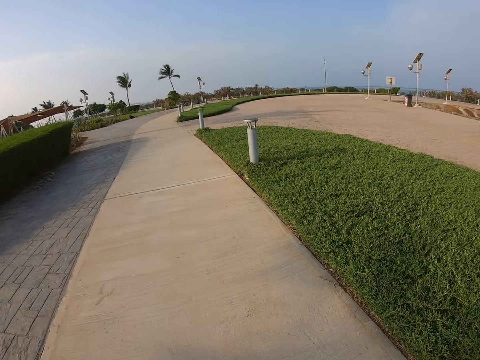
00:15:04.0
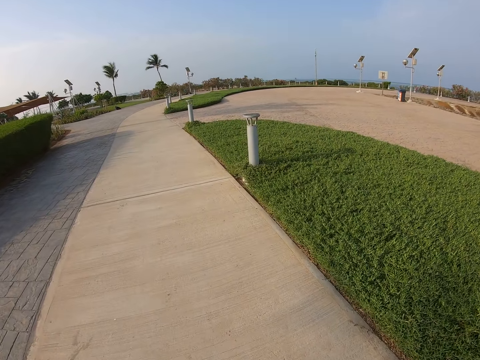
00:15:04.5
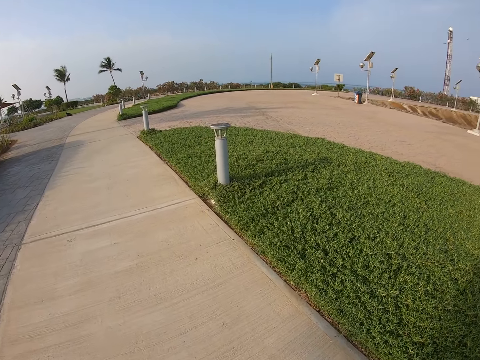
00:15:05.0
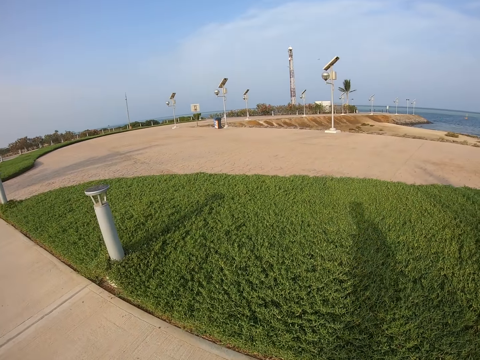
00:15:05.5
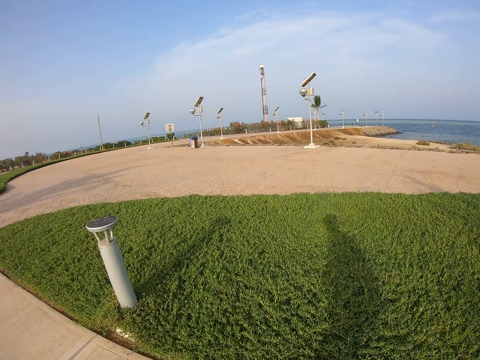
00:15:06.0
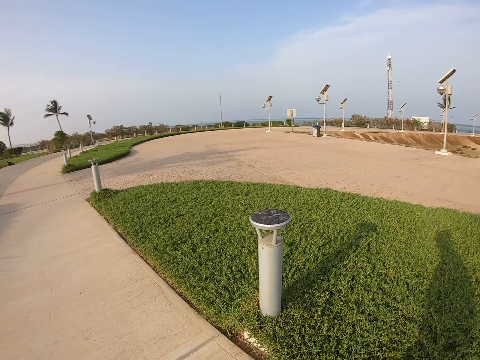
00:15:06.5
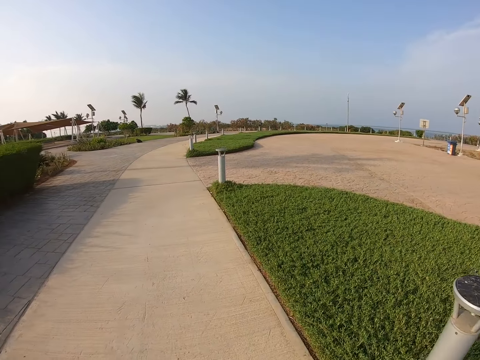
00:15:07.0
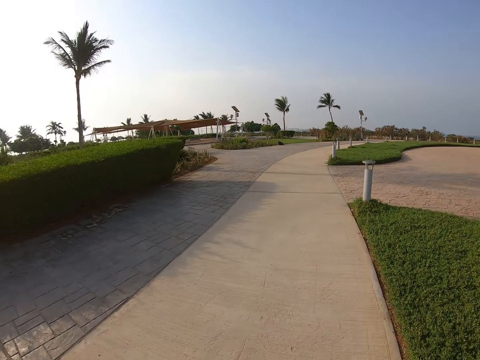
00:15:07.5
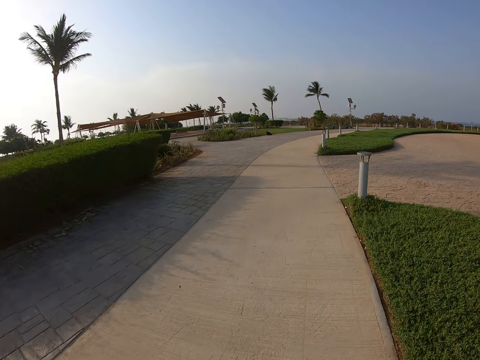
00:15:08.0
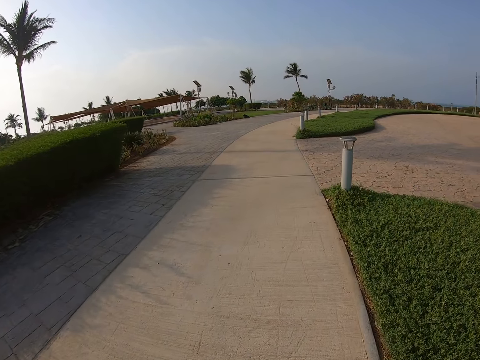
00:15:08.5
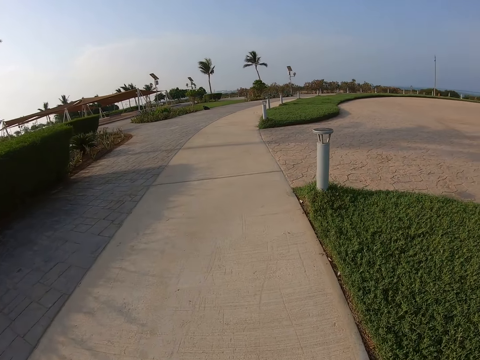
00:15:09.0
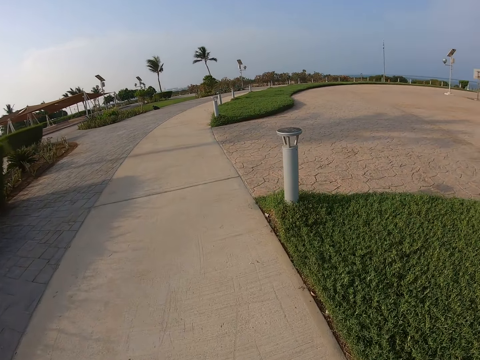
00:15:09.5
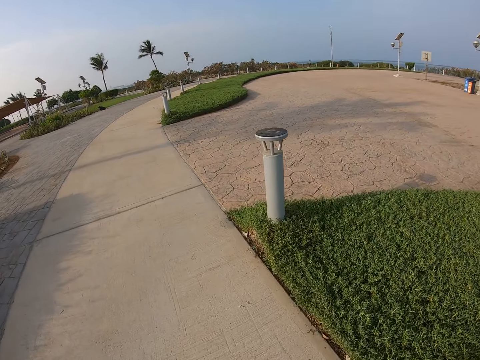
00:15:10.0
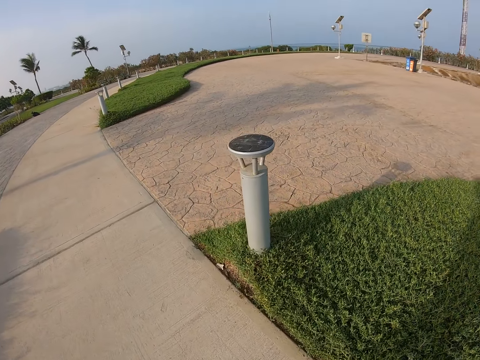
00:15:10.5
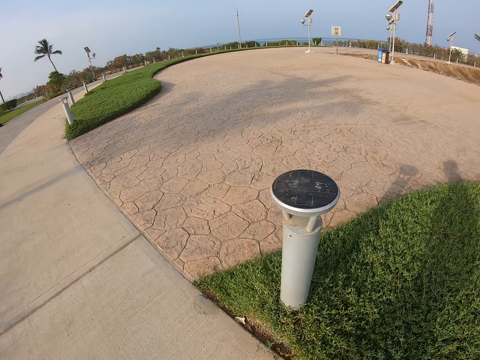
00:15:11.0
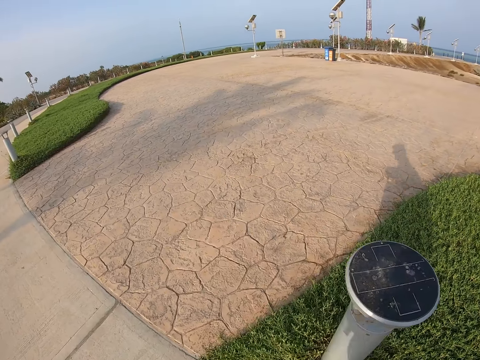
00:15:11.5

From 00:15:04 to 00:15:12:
The camera wearer looks around. They look around the park.

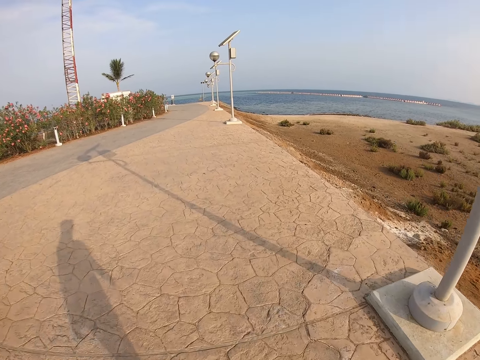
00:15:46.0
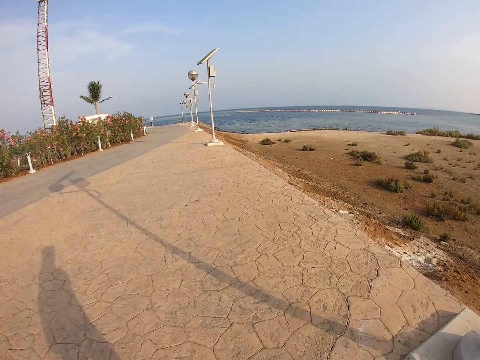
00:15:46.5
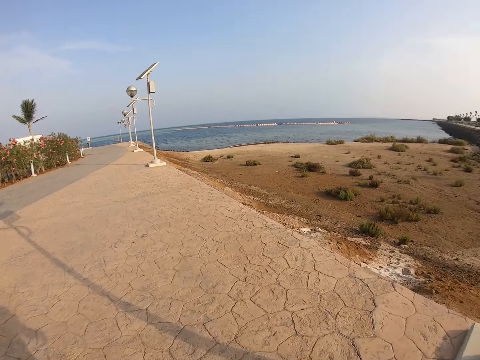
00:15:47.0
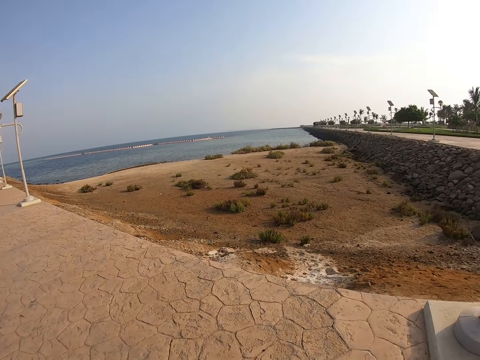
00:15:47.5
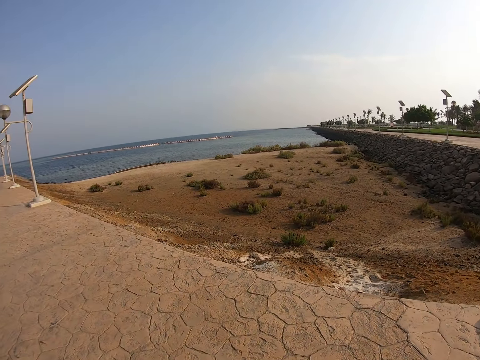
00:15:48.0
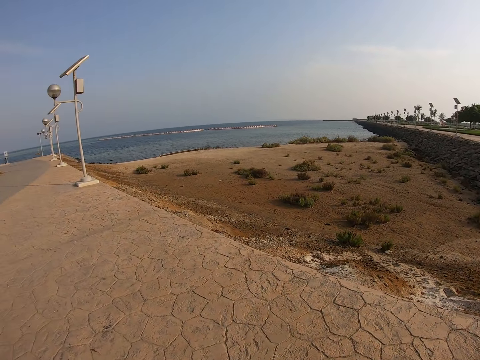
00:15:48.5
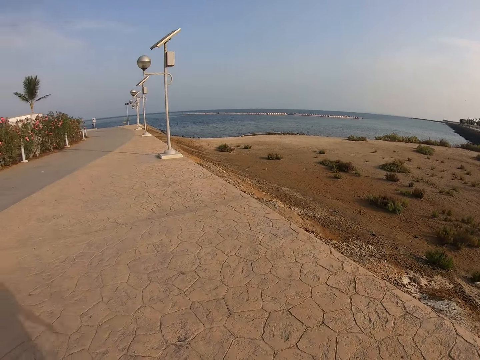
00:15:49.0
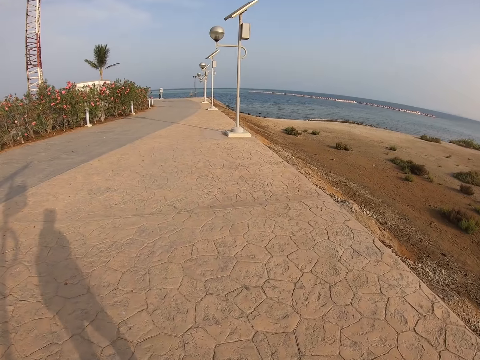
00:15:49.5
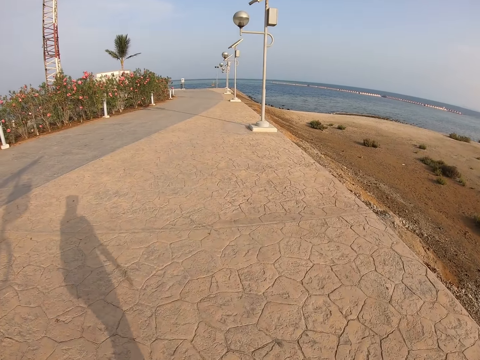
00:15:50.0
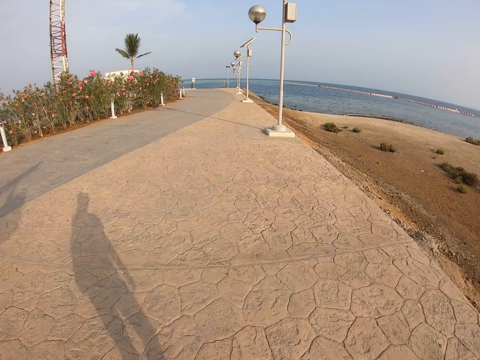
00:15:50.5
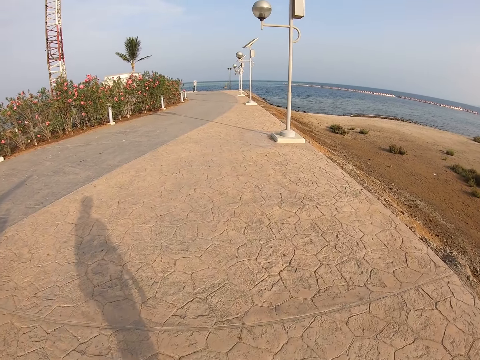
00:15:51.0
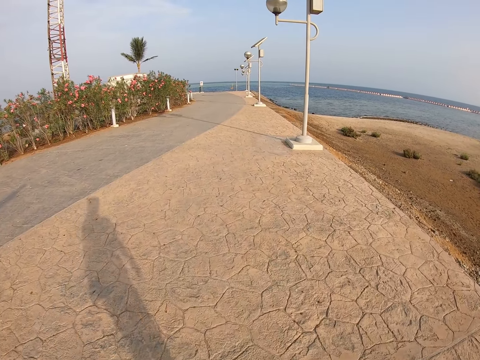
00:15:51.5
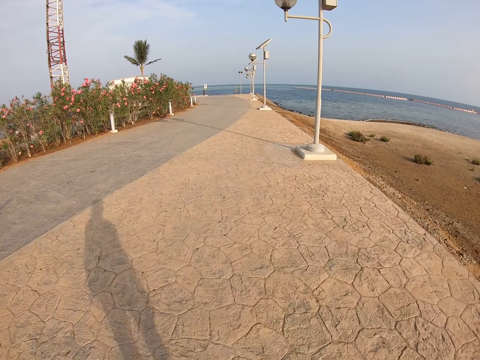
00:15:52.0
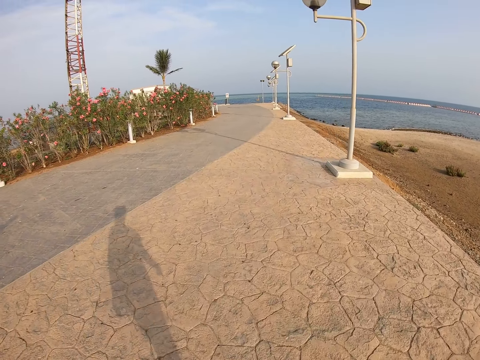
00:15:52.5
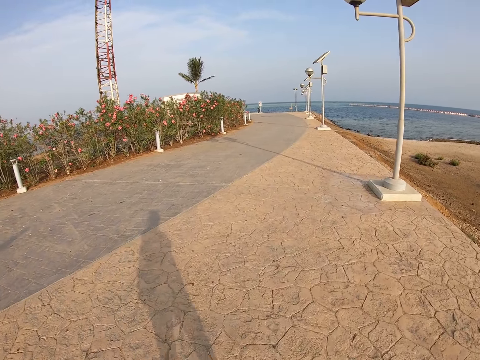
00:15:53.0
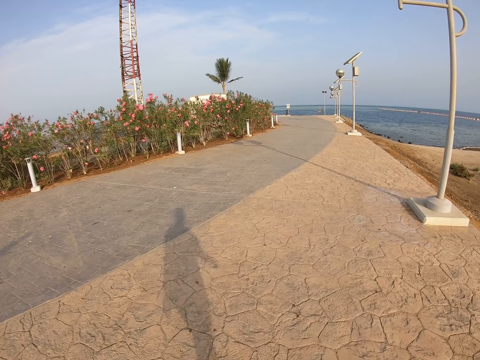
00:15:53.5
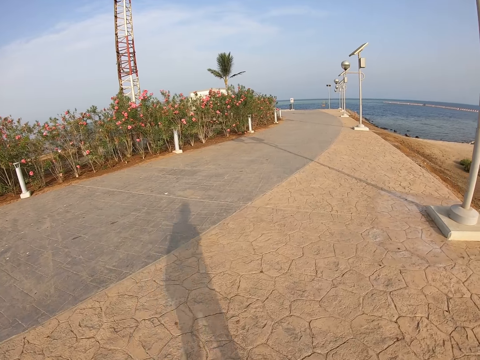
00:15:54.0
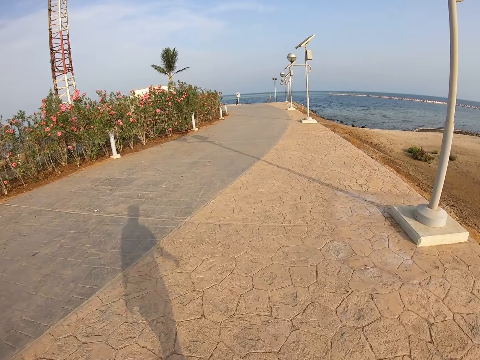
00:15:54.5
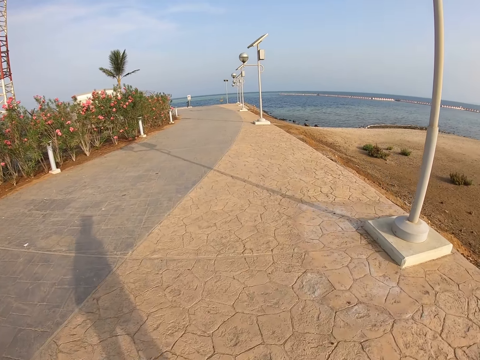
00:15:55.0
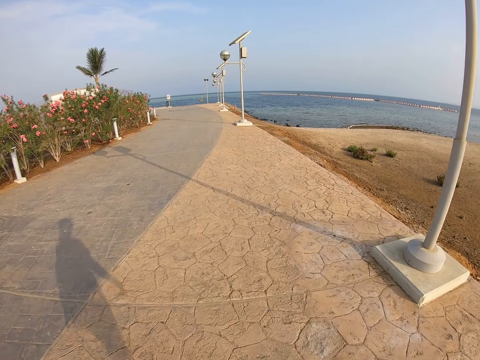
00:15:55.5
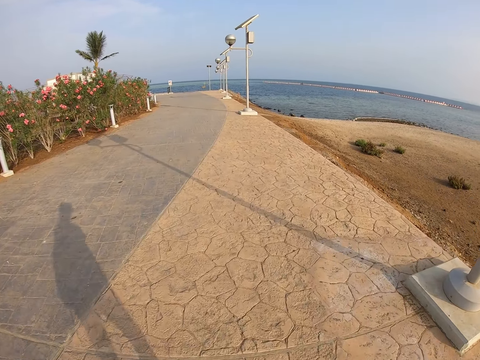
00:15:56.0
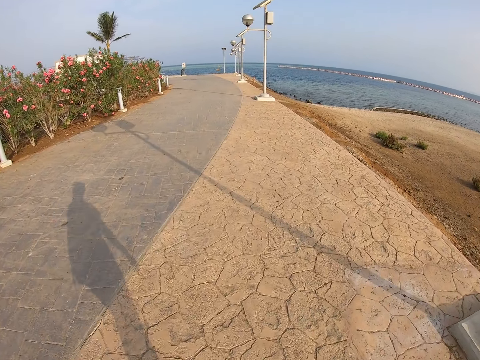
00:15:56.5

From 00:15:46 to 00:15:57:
The camera wearer looks around. They look around the park.

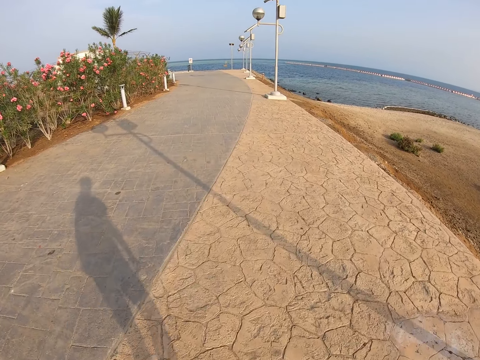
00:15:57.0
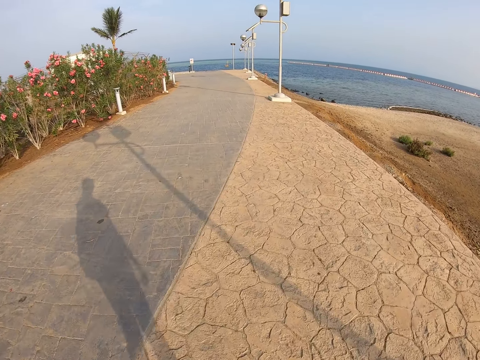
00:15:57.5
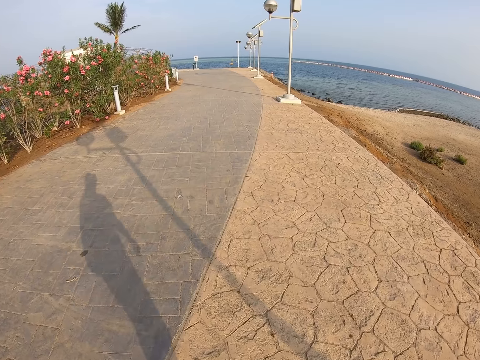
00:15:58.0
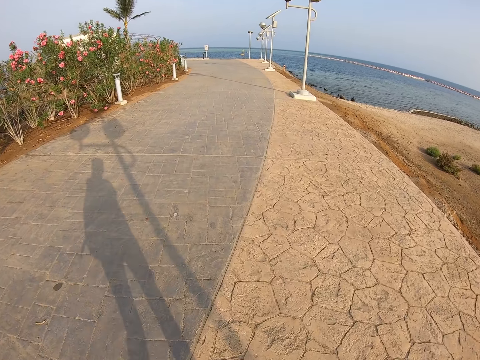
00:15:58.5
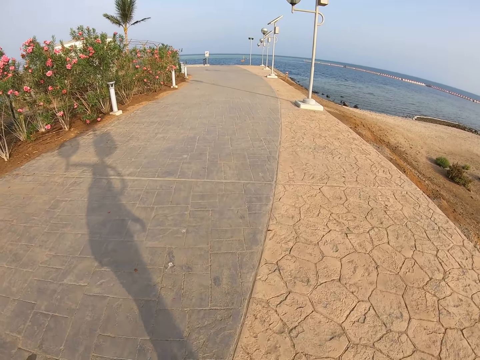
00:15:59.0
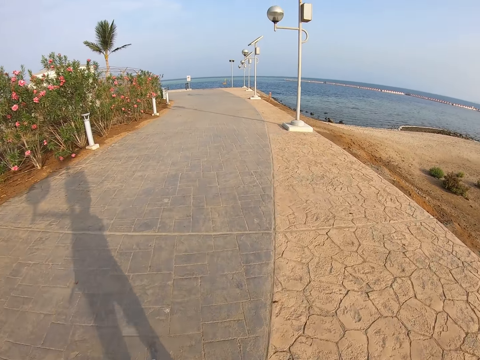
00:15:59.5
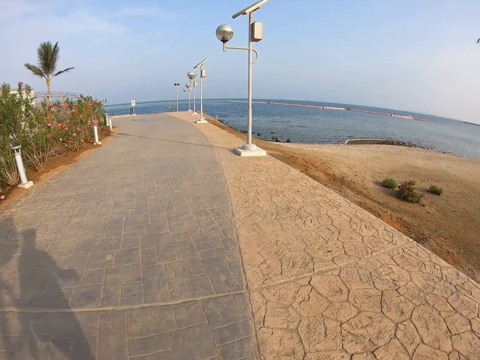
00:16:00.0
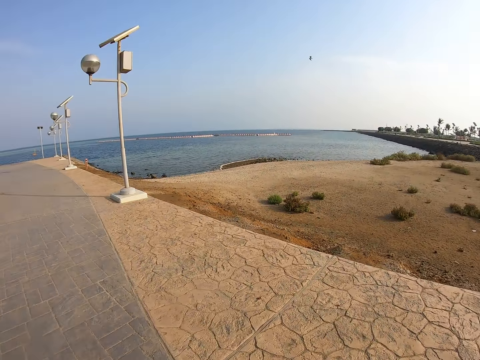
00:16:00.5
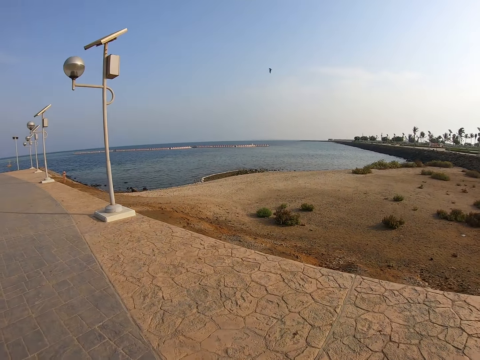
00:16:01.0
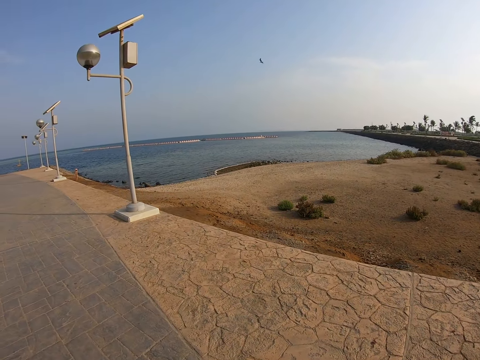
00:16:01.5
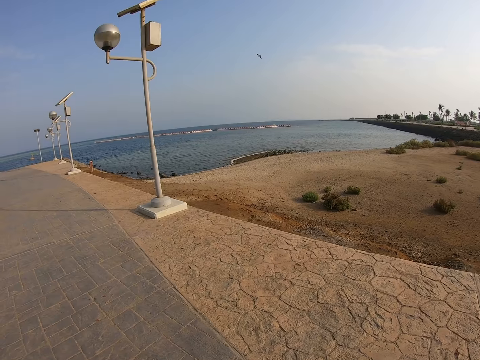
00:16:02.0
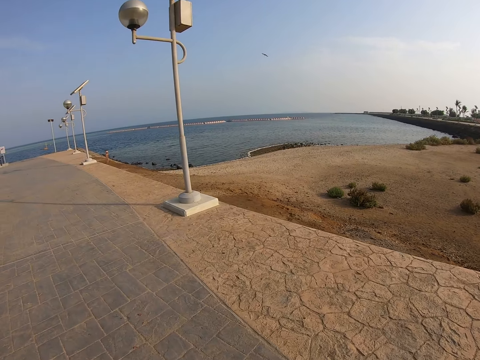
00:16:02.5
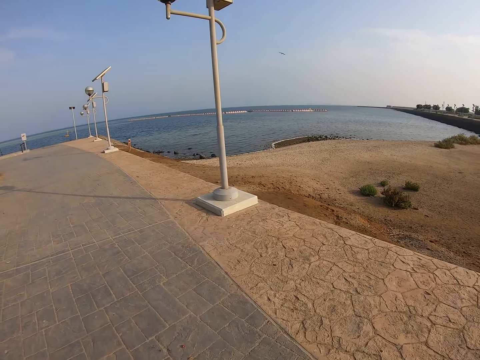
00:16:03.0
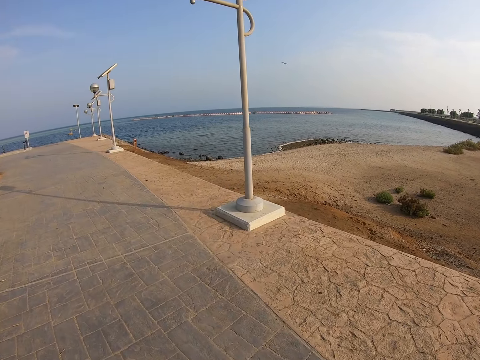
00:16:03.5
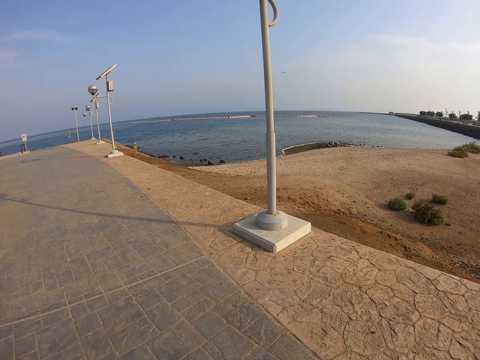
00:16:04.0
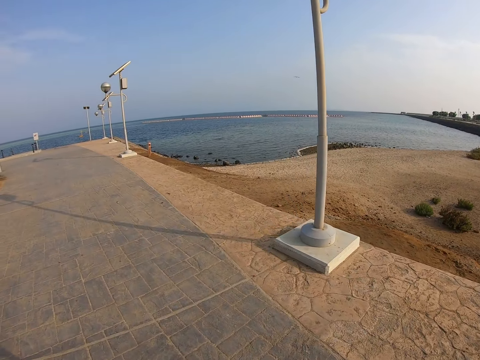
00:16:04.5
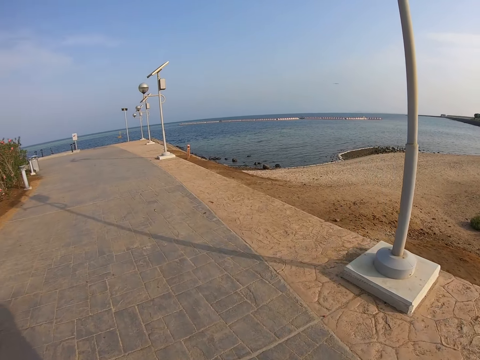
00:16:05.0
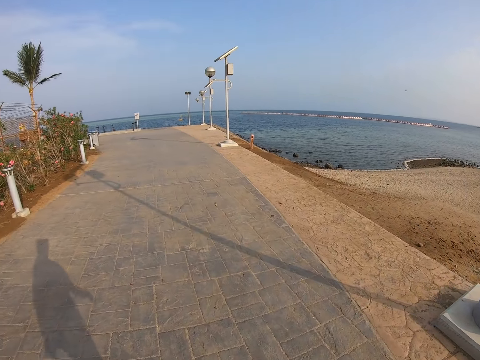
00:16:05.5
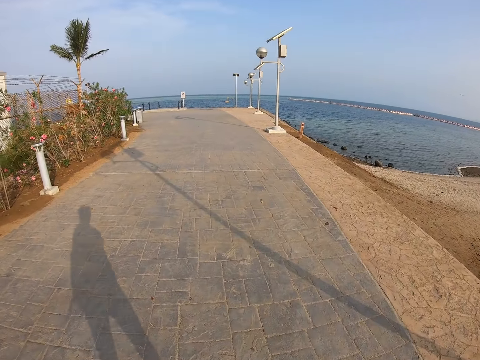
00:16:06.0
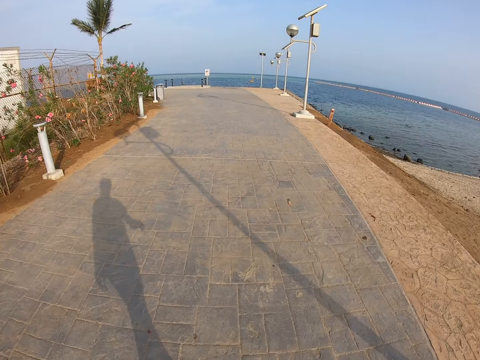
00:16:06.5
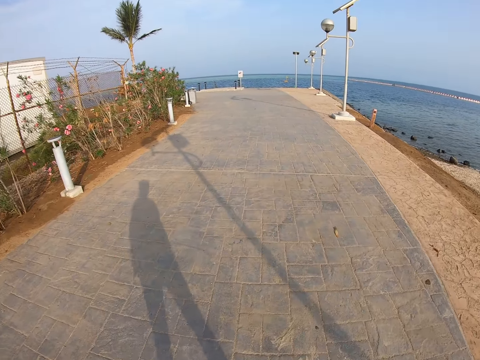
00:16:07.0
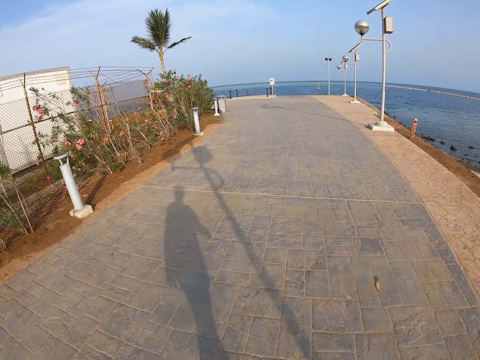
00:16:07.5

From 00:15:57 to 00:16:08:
The camera wearer looks around. They look around the park.
